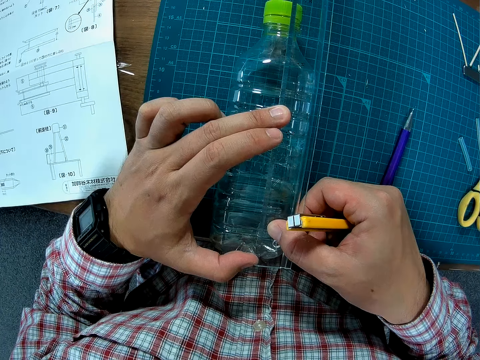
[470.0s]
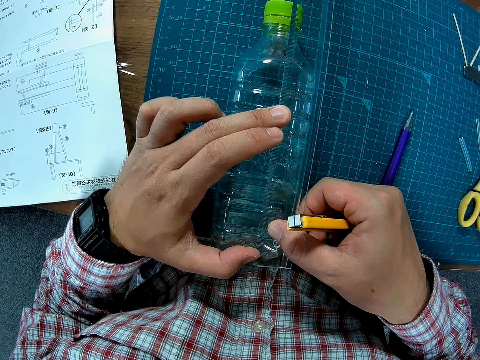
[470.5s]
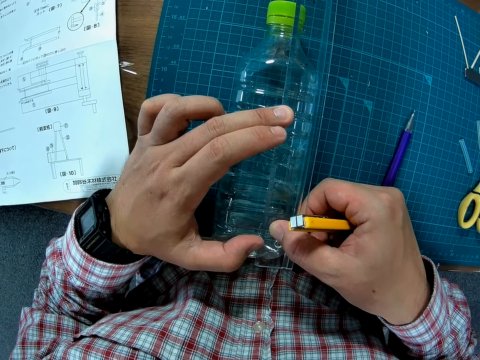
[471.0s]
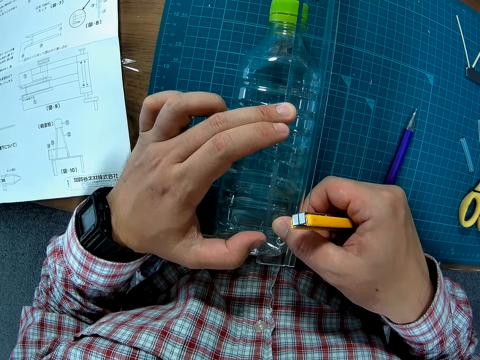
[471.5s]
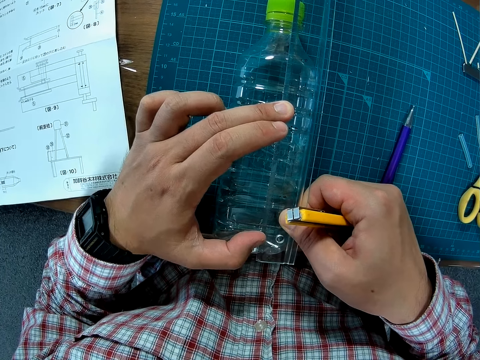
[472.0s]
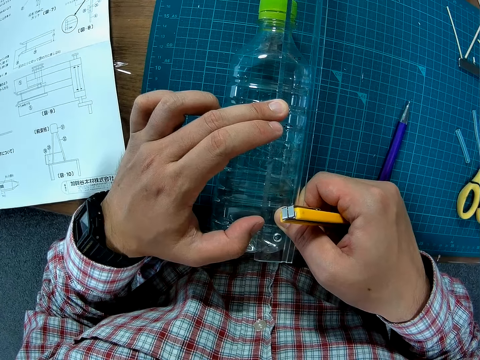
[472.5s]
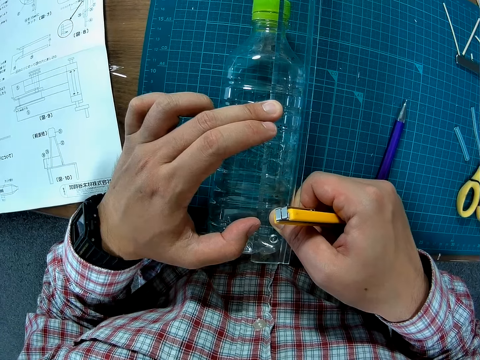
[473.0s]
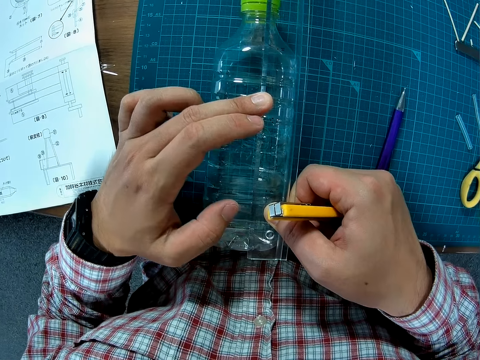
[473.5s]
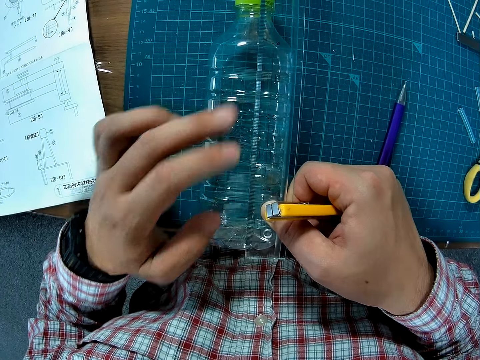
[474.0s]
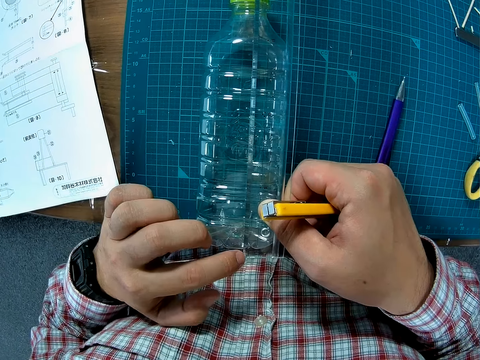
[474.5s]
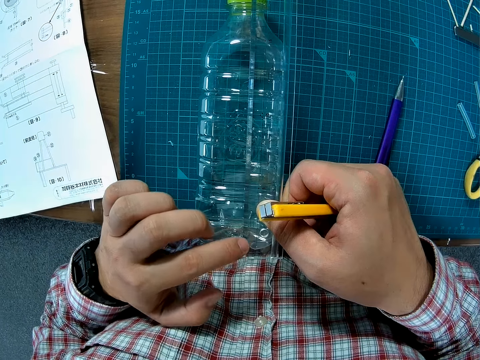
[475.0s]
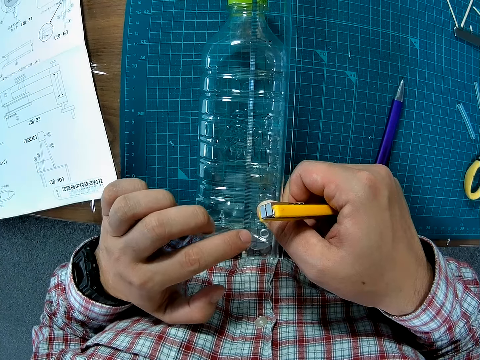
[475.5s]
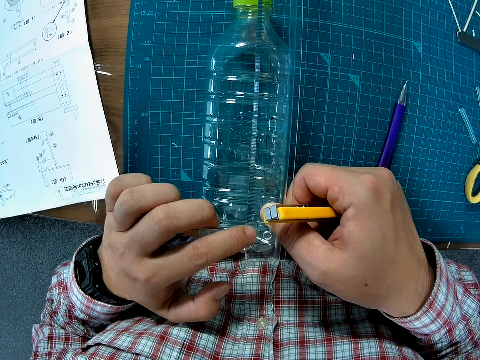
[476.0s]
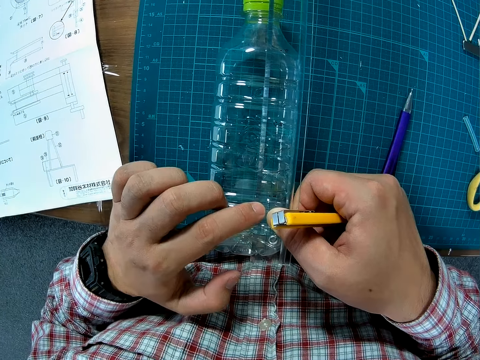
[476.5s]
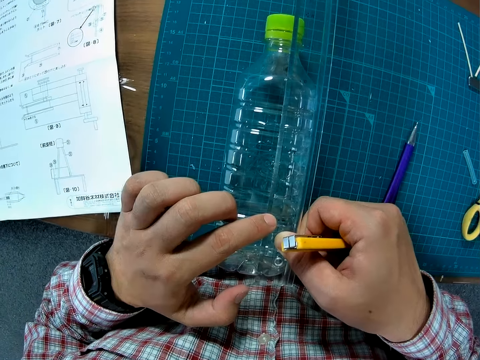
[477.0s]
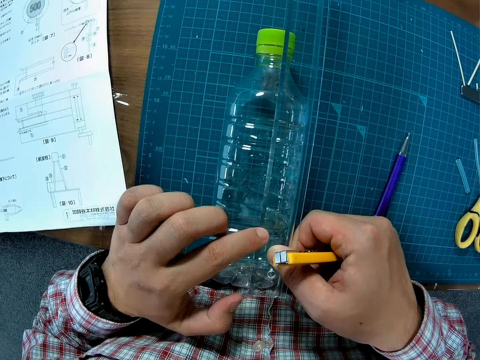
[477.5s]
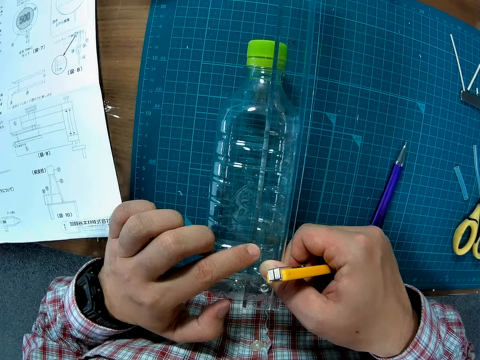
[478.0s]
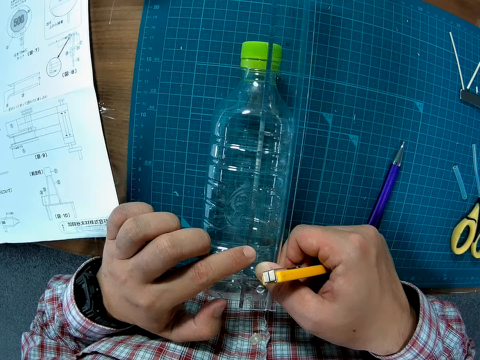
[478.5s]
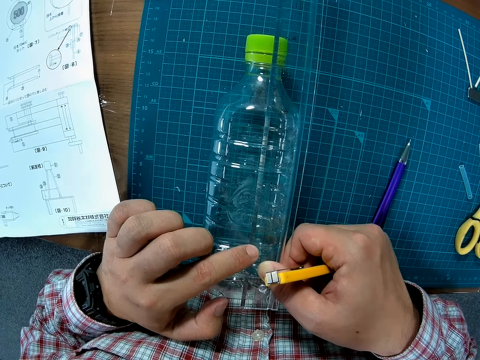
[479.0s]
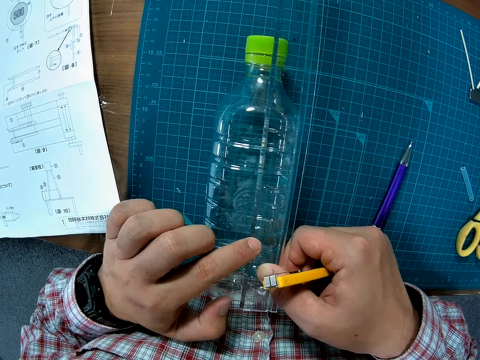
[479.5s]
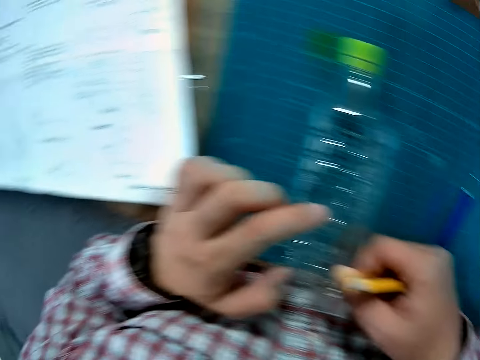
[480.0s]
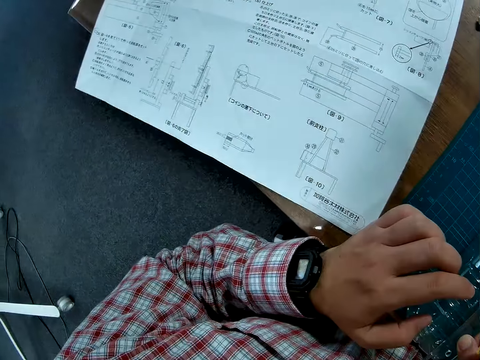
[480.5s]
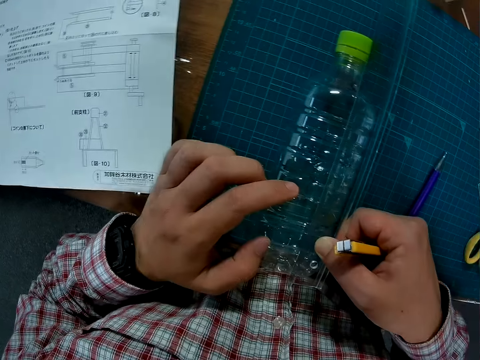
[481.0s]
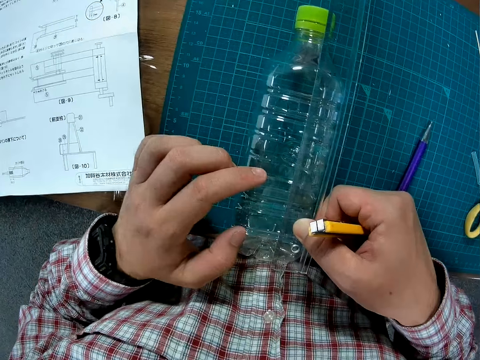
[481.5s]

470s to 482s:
The camera wearer moves fingers. They point on the ruler. They press fingers on the bottle.

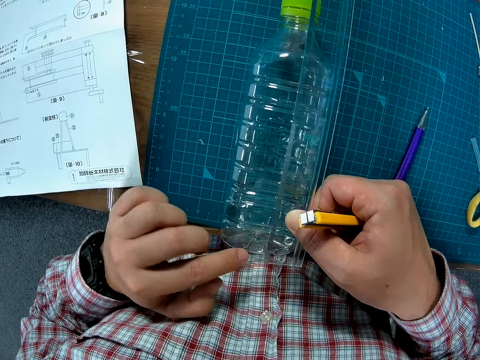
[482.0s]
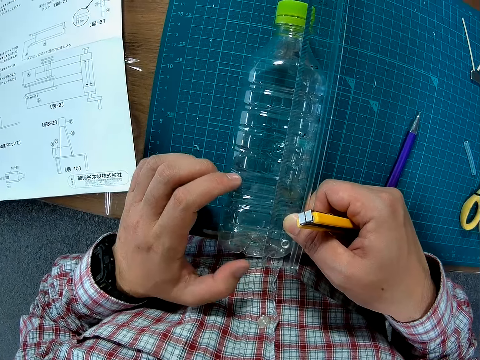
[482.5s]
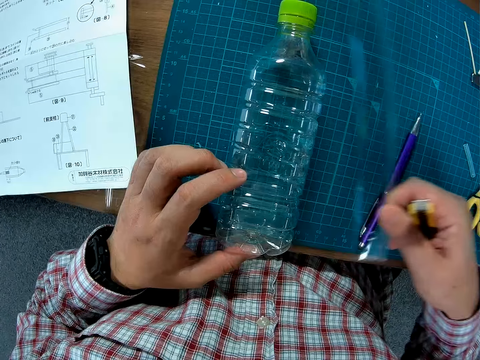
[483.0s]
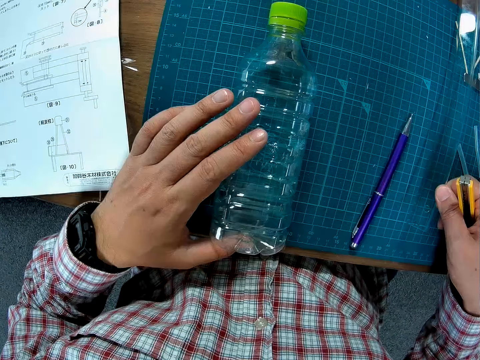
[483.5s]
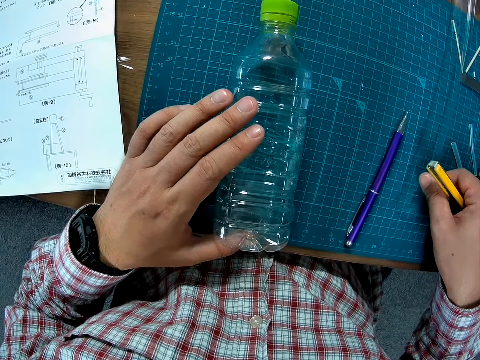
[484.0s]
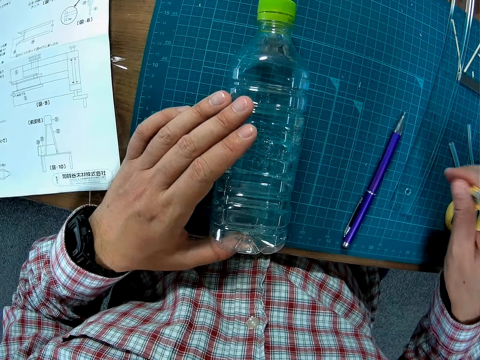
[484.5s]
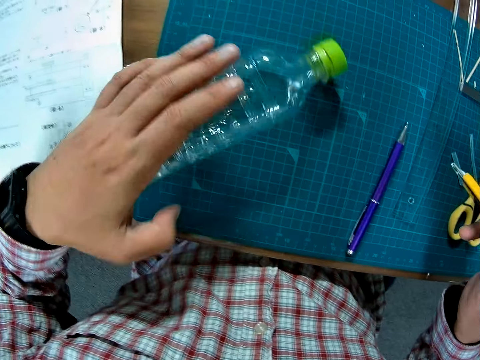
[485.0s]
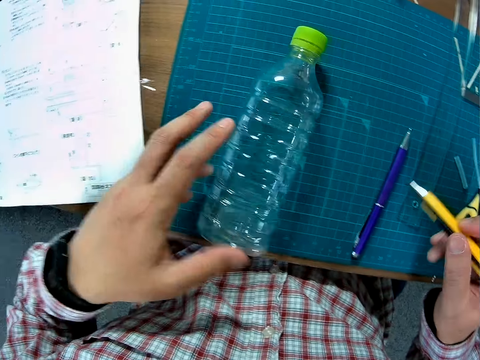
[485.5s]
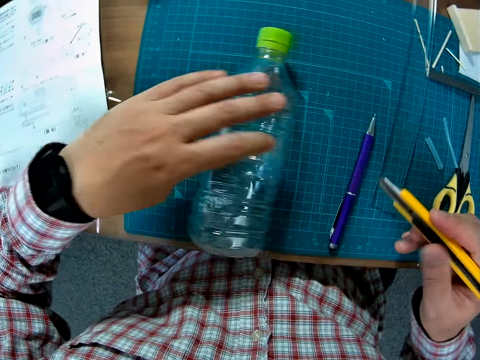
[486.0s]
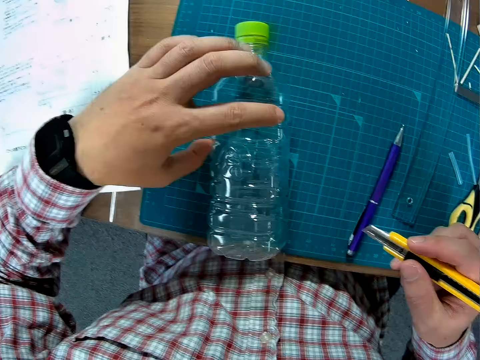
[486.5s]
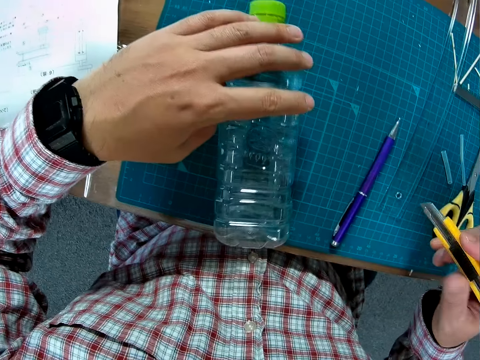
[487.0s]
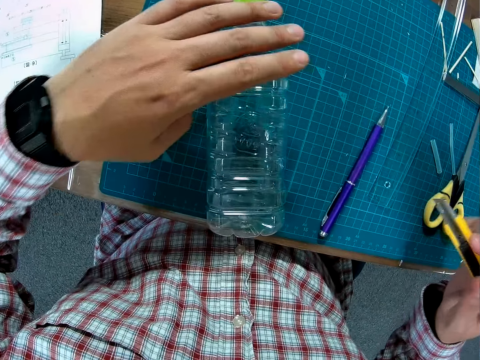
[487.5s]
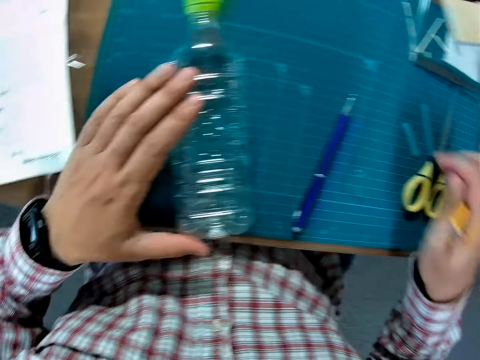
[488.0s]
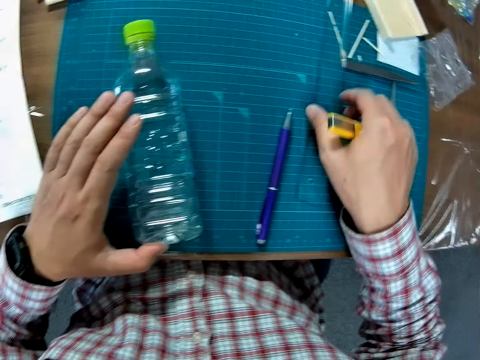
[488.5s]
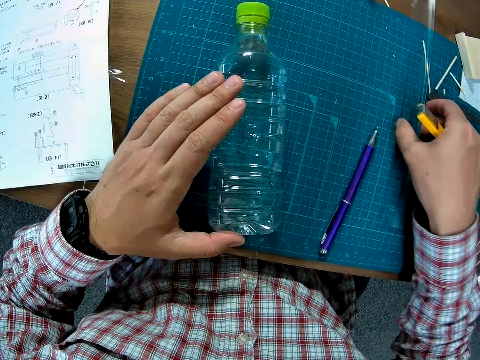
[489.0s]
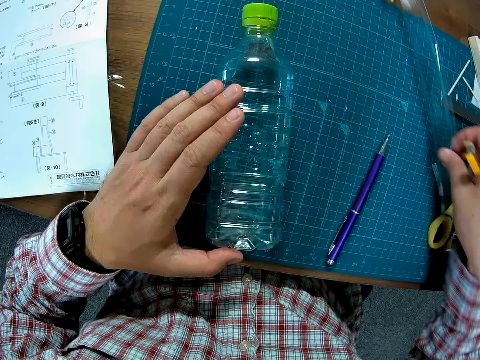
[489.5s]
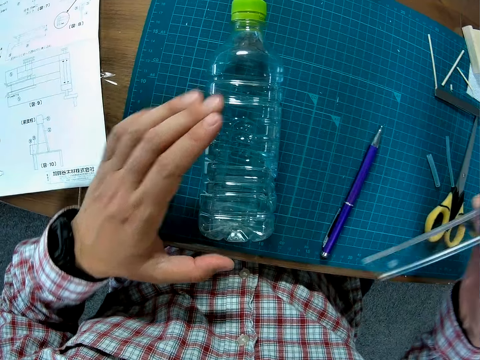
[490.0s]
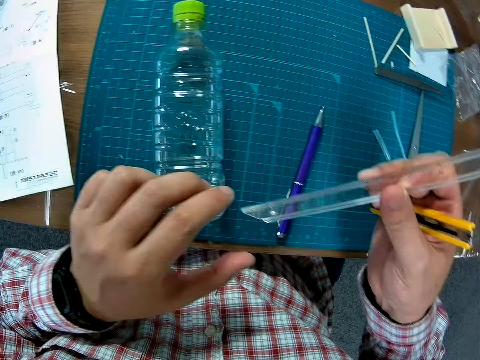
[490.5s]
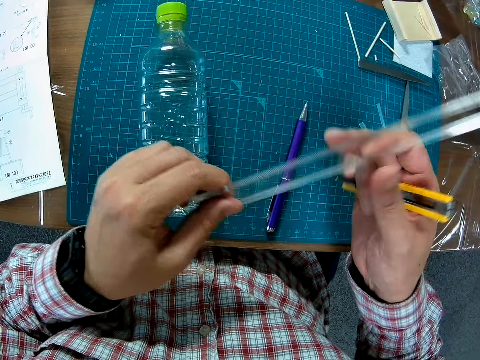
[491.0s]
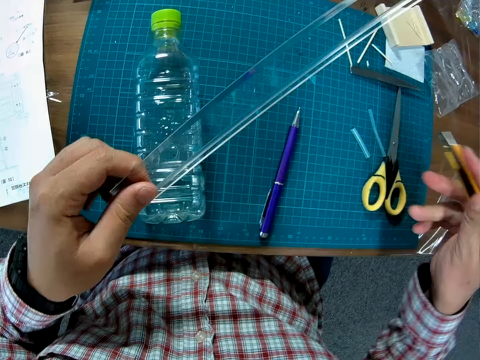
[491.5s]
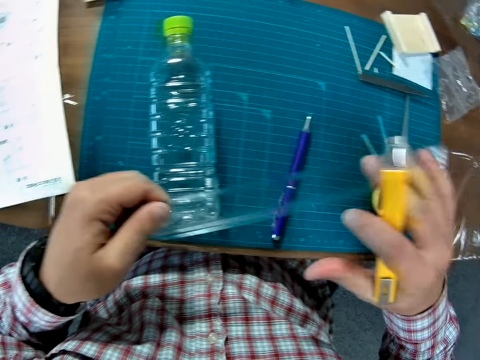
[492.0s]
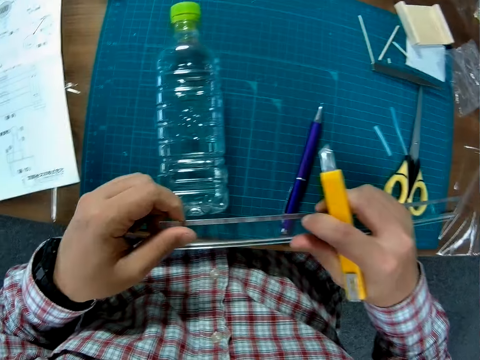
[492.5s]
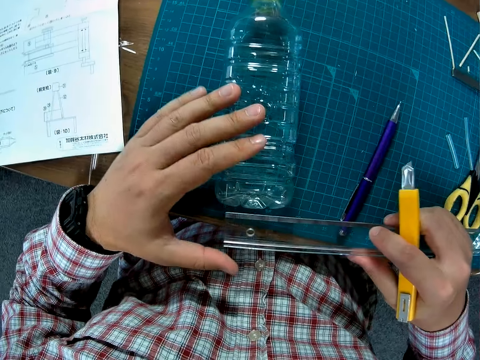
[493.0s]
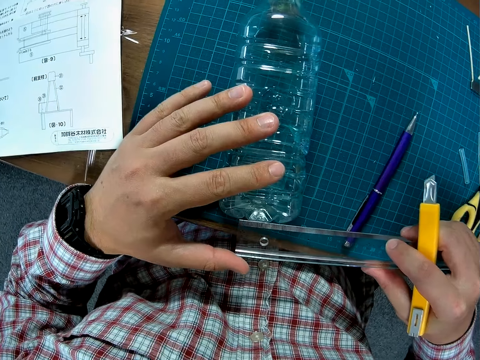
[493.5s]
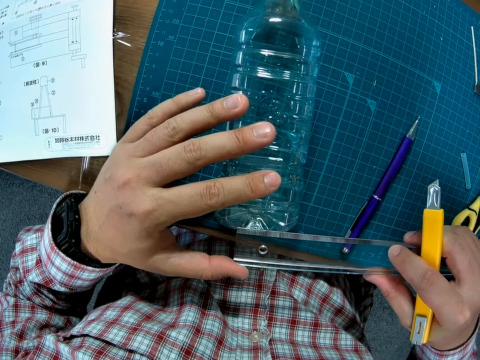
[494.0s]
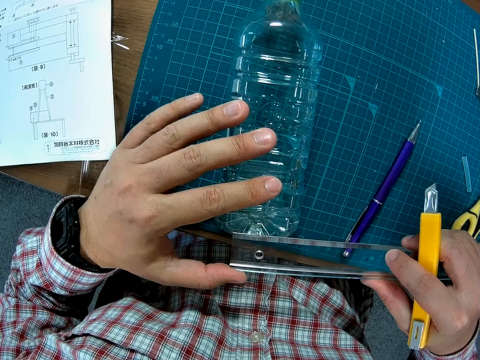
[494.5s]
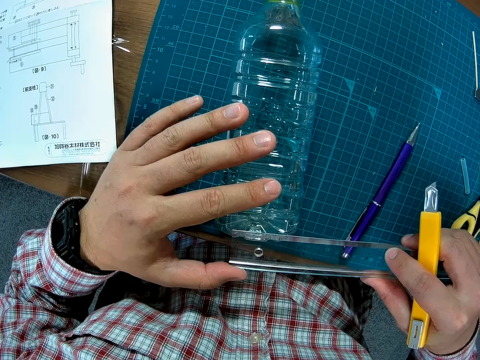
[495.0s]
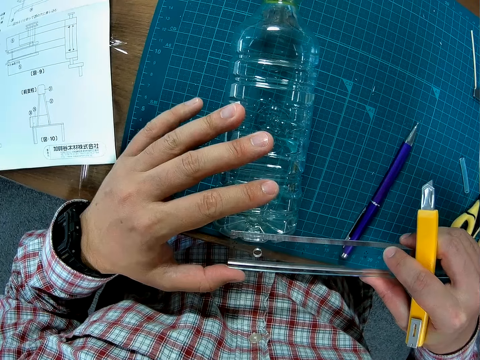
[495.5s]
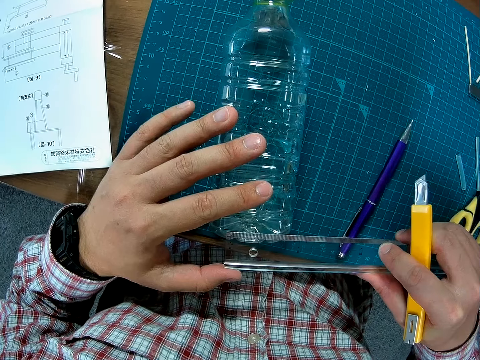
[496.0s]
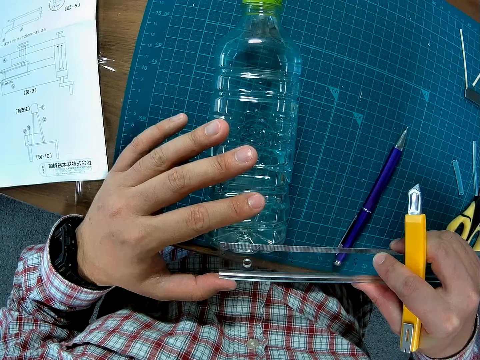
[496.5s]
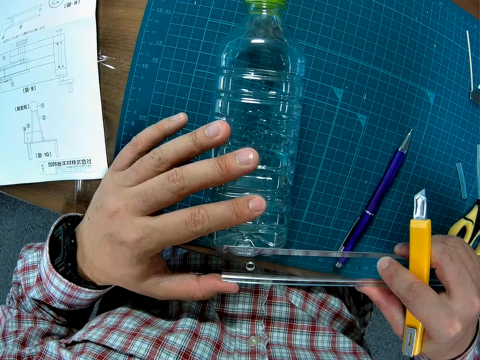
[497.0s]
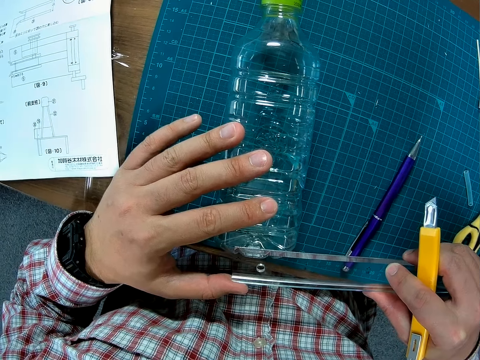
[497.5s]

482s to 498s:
The camera wearer drops the ruler. They drop the ruler again. They move the bottle. They hold the plastic bottle. They pick up the ruler. They hold the bottle.
